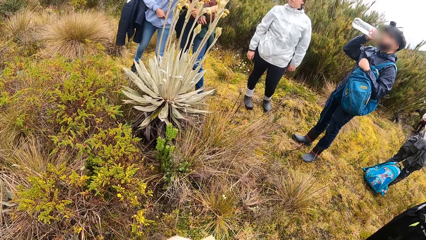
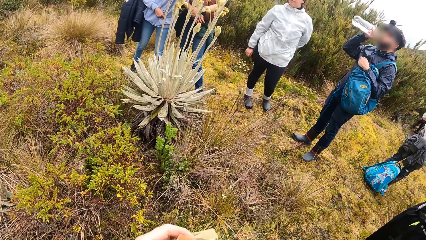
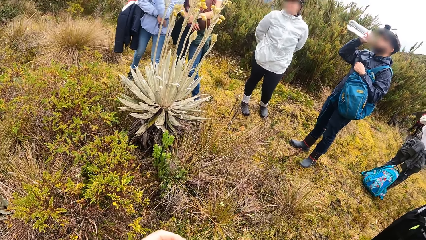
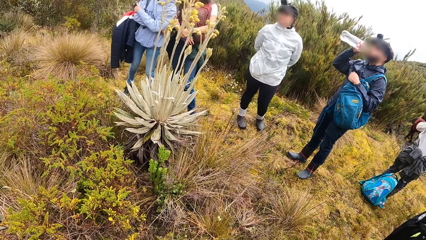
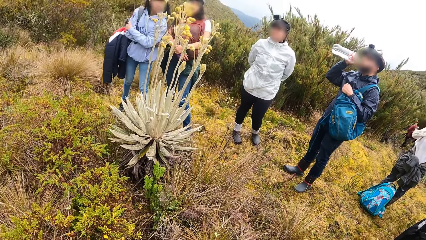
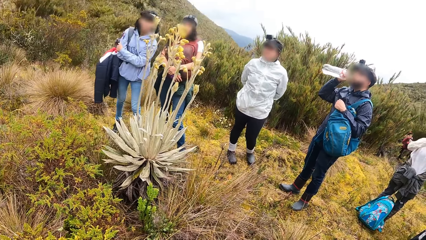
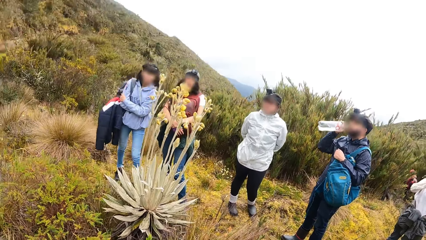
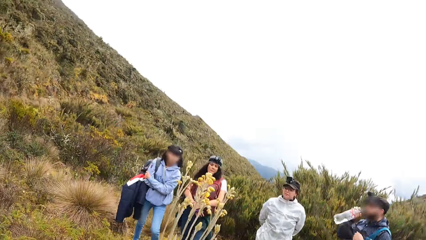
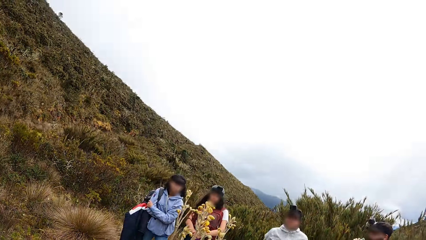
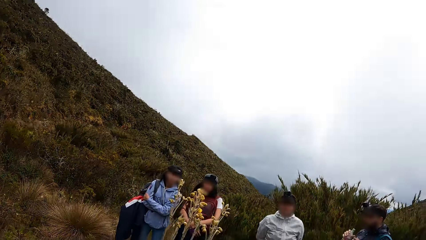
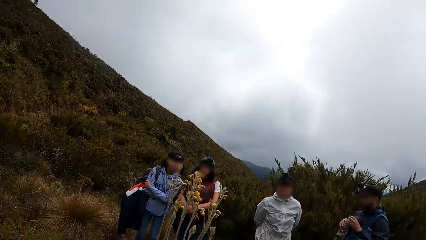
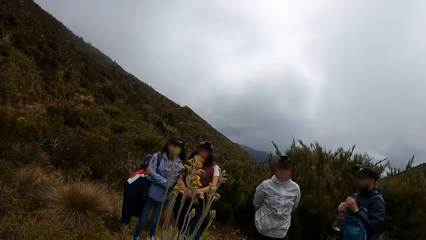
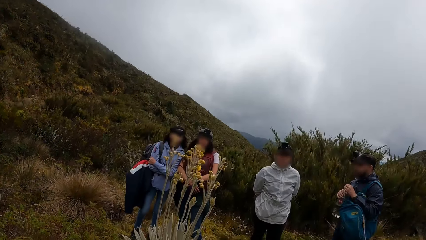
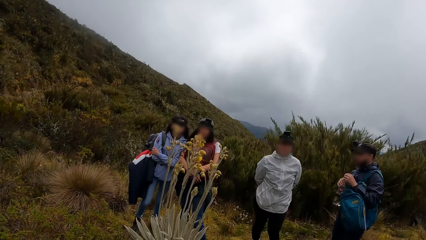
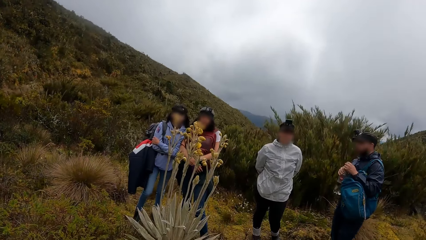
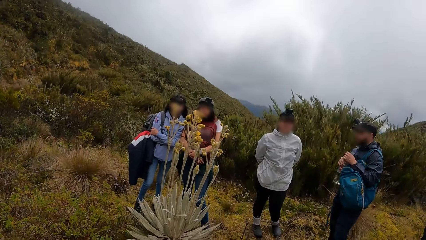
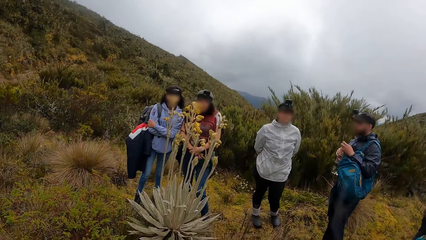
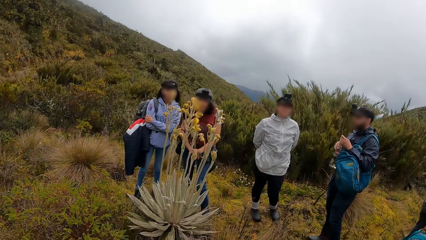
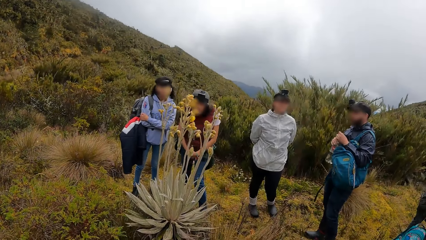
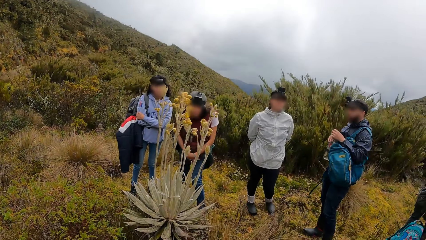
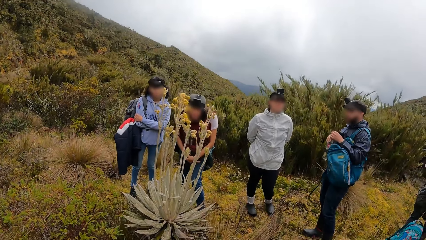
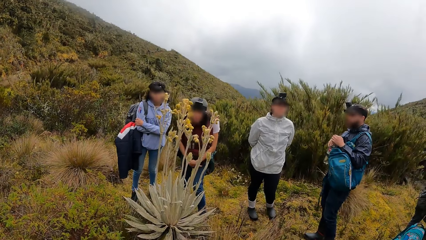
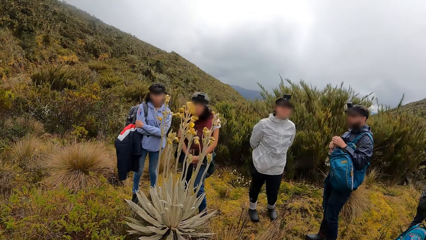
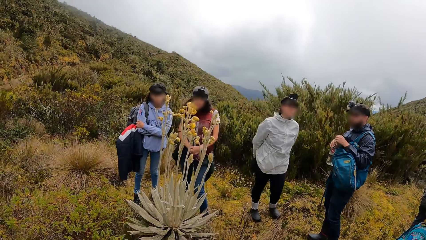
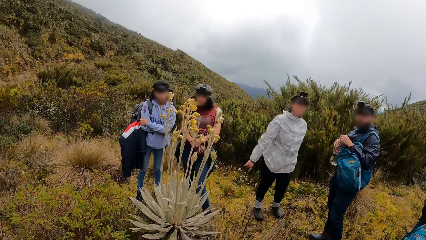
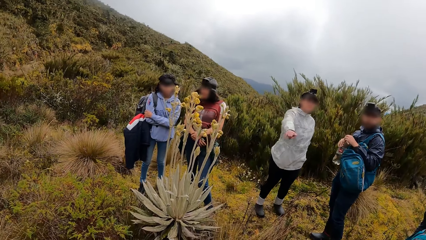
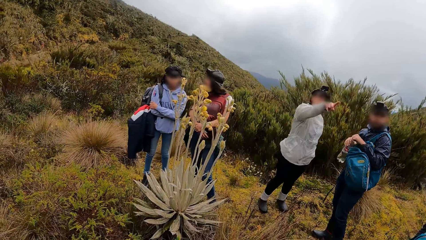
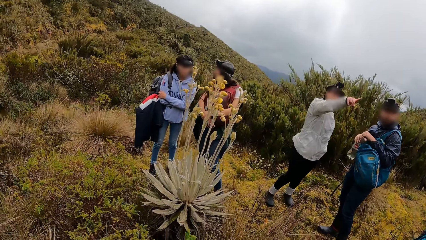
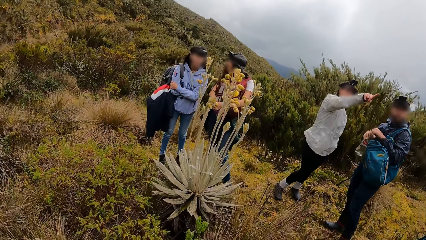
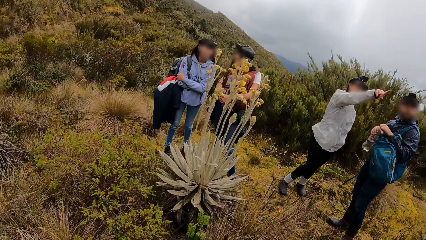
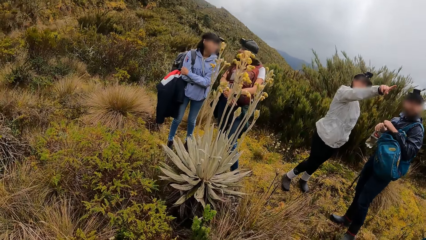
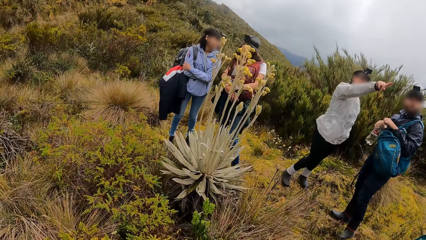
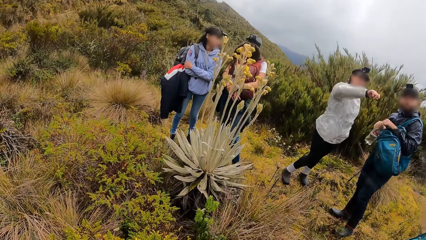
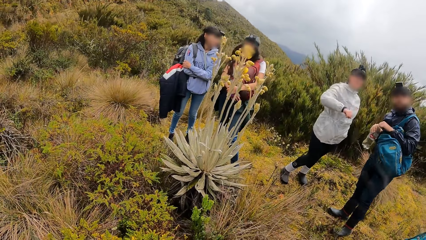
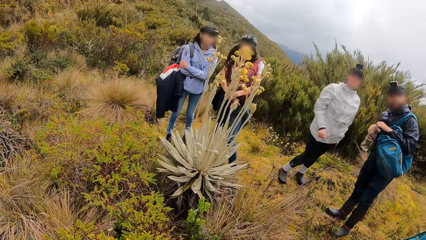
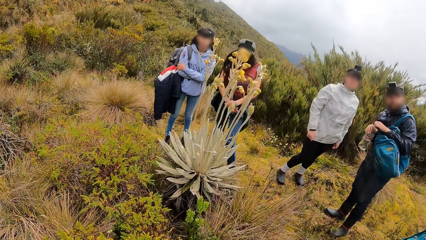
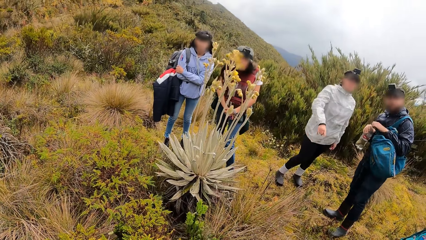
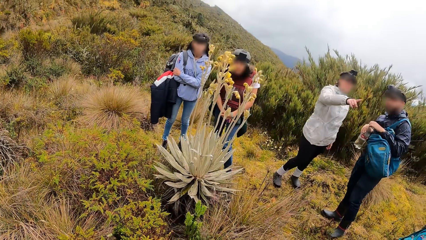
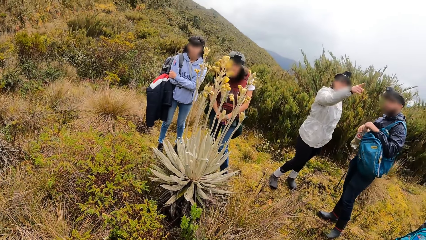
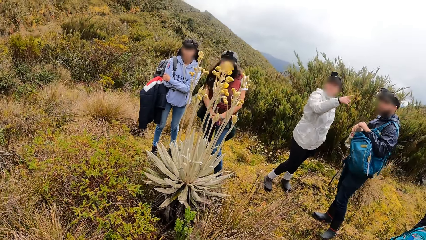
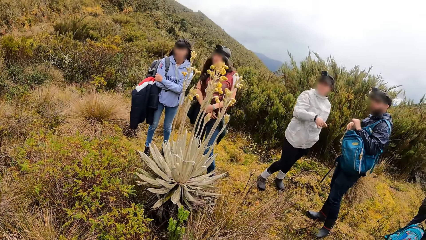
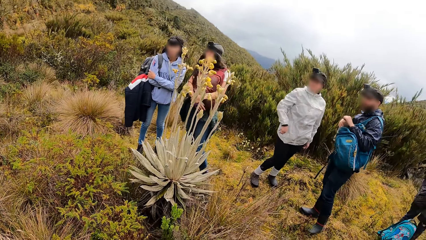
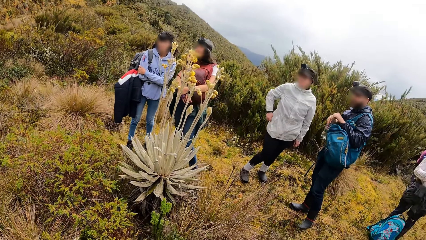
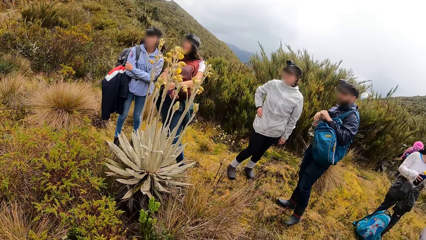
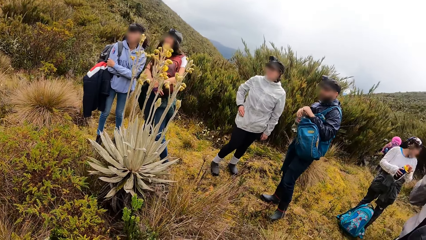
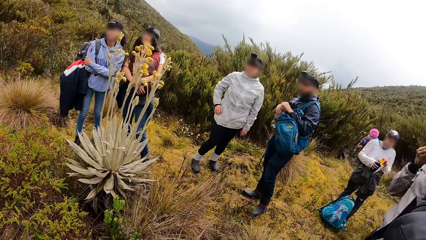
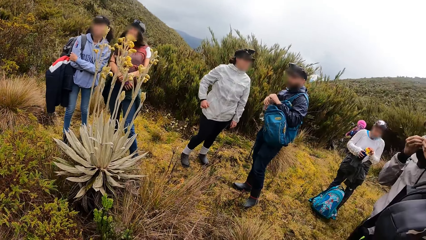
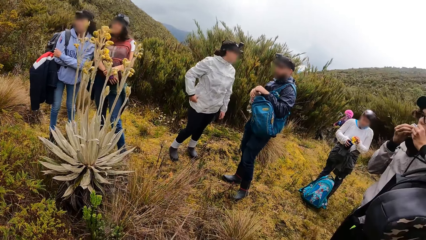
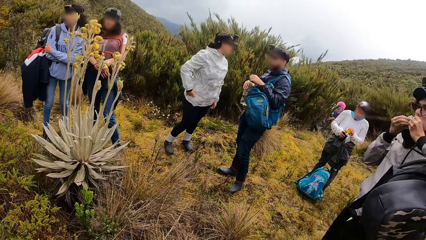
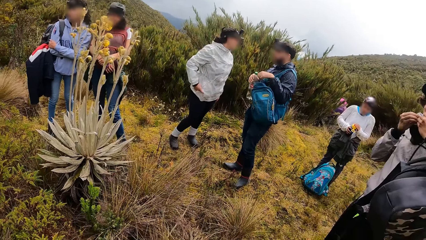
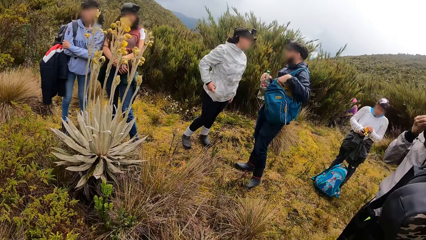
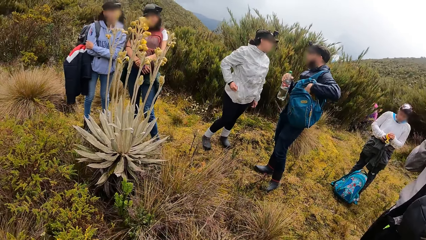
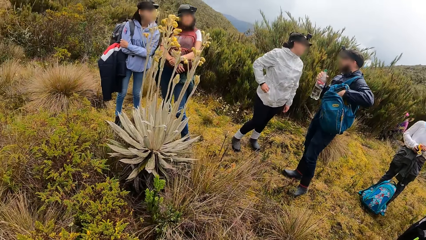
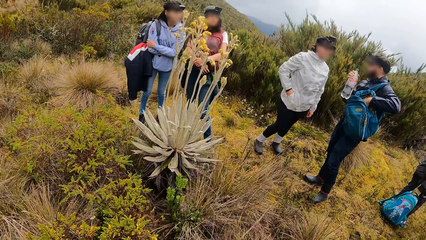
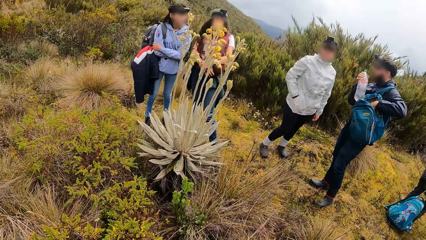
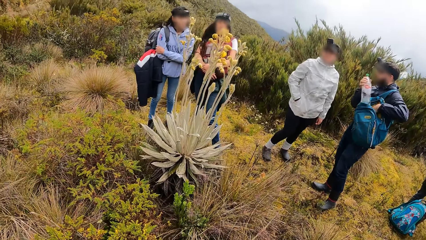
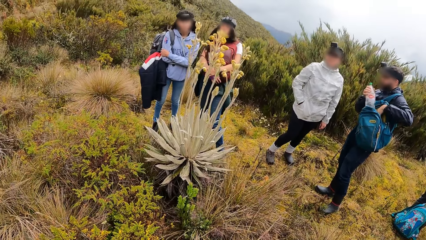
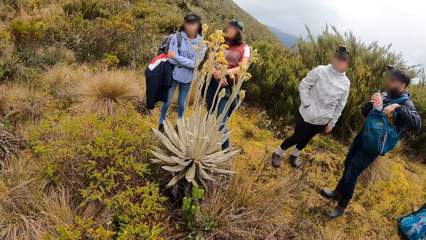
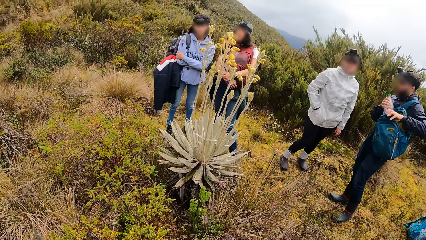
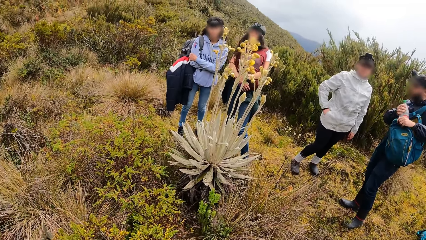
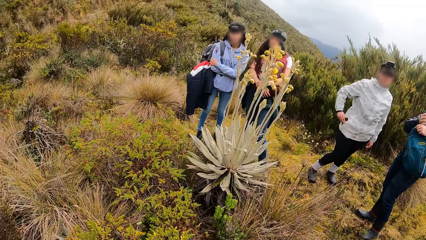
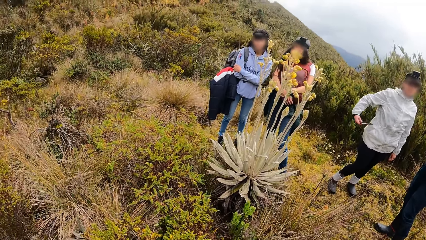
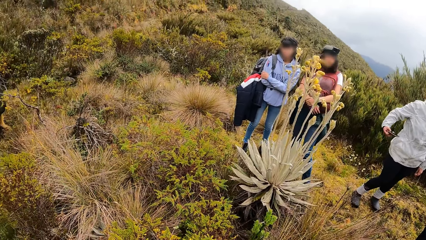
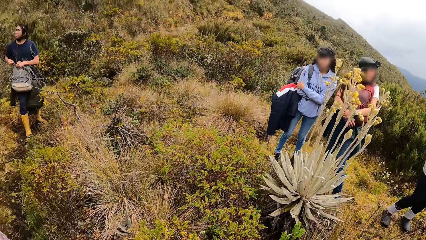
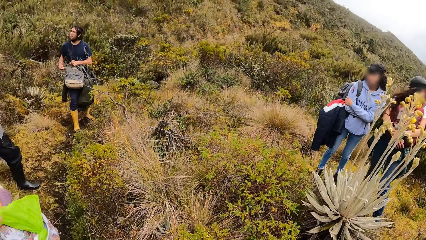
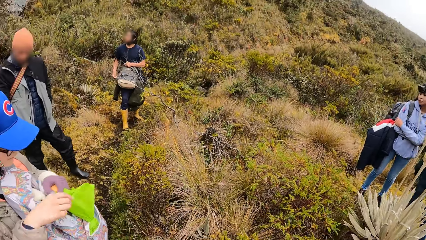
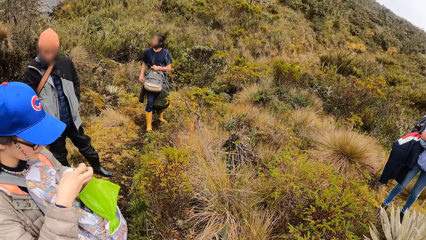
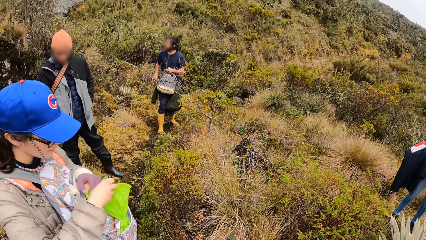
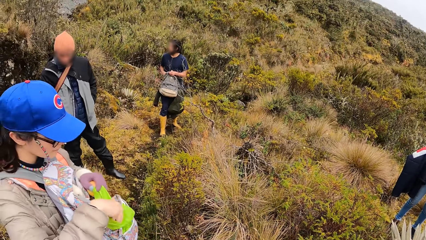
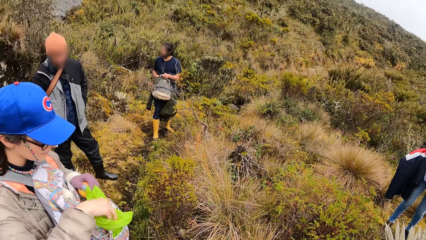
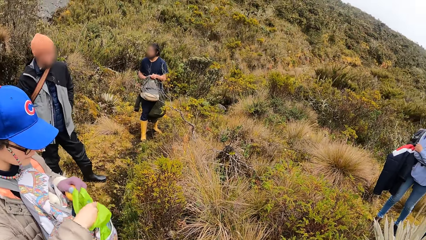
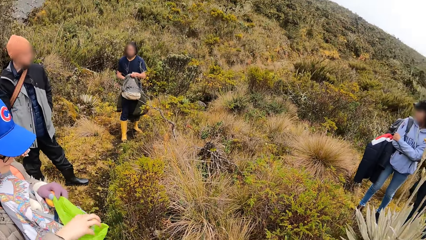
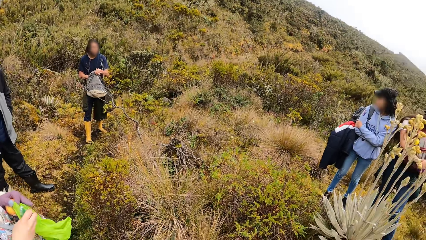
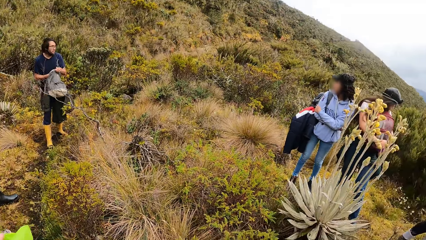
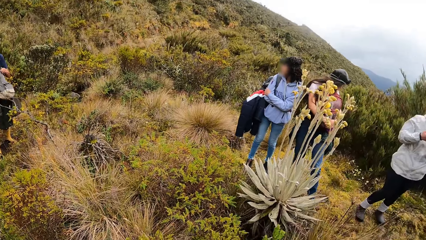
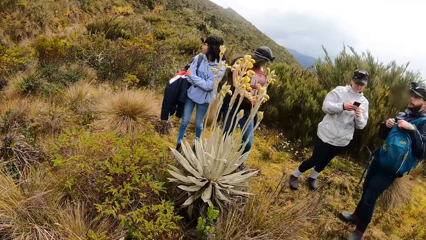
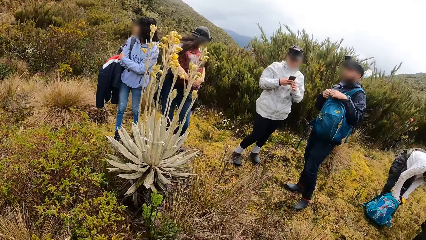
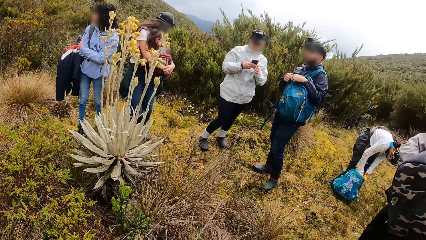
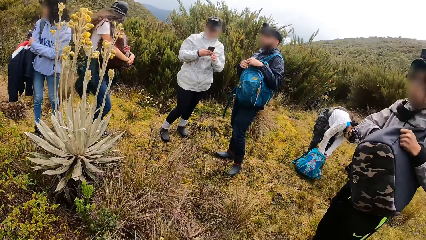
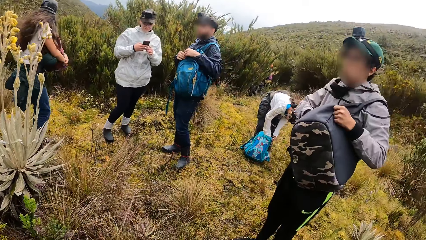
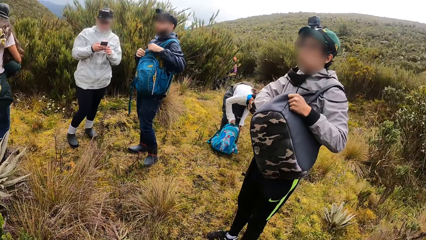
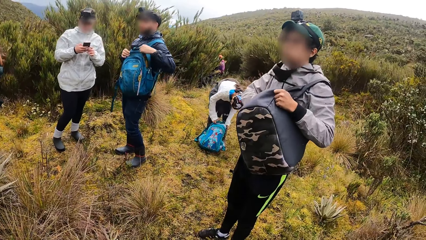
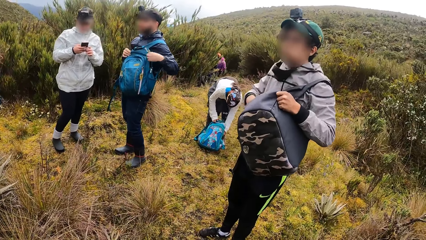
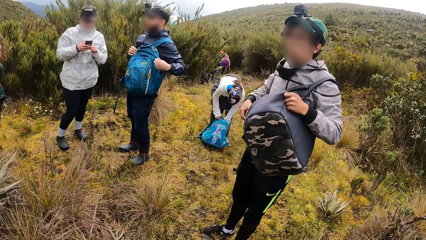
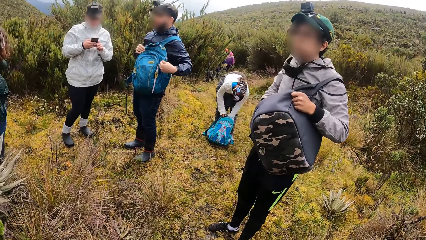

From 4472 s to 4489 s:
The woman clasps her hands behind her back. A man closes the bottle in his right hand with a cover in his left hand. Another man eats a sandwich wrap in his hands. The woman takes the phone from the pocket of her hoodie with her right hand. The first man puts his left hand into the backpack over his left arm, puts the bottle in his right hand into the backpack over his left arm, and holds the backpack over his left arm with his left hand. A third man zips a backpack in his left hand with his right hand. Another woman opens a nylon in a backpack on her chest with her right hand. A woman removes something from the backpack. The first woman interacts with the phone in her hands. The first man zips the backpack over his left arm with his left hand.
